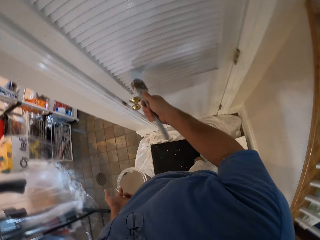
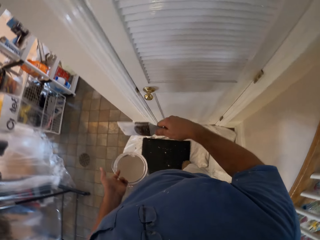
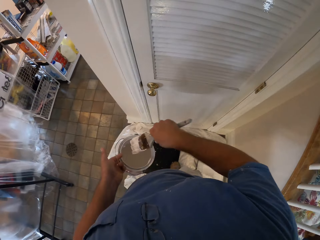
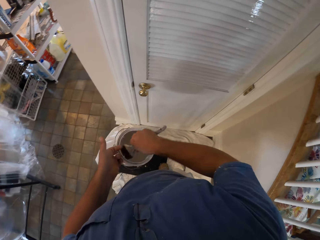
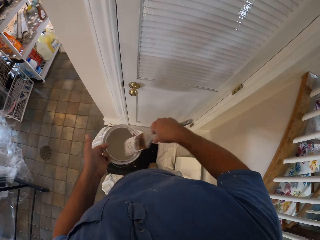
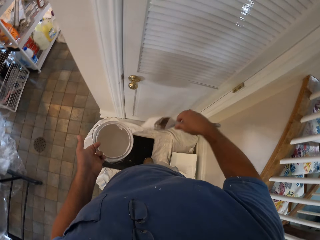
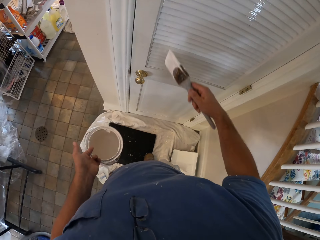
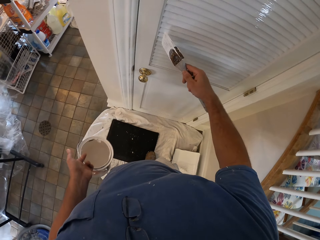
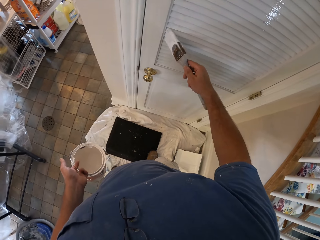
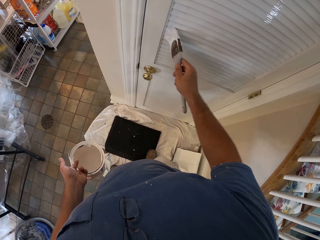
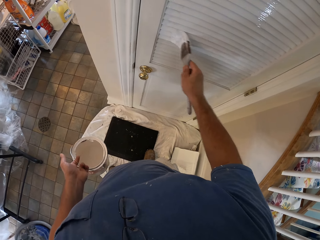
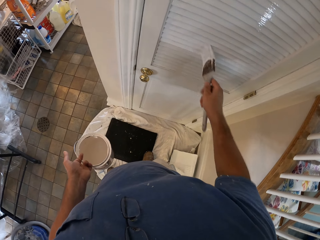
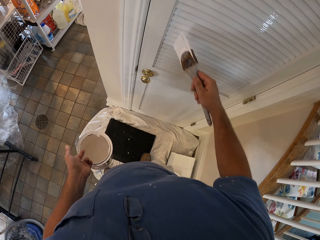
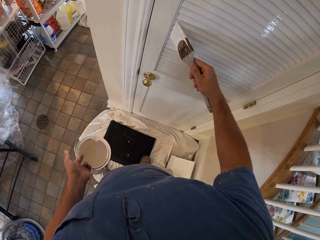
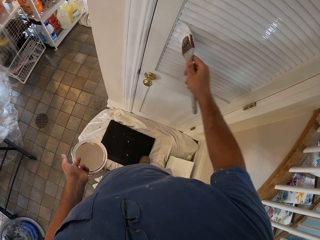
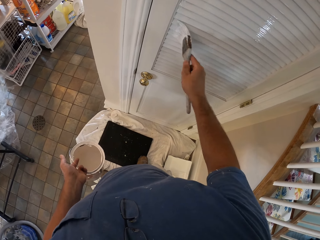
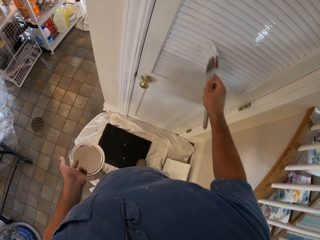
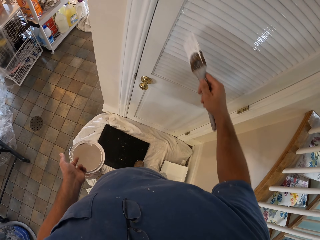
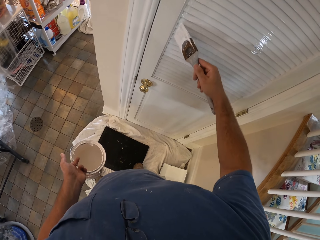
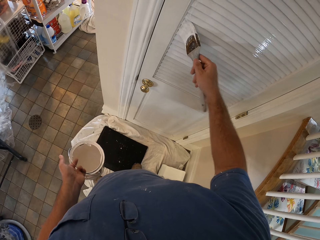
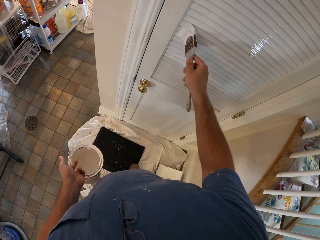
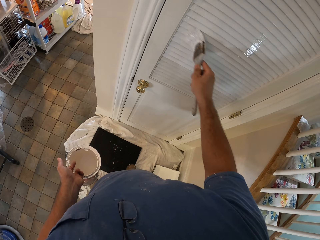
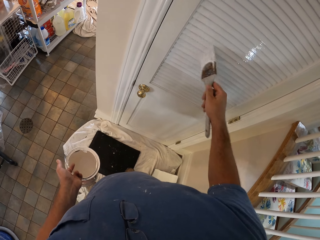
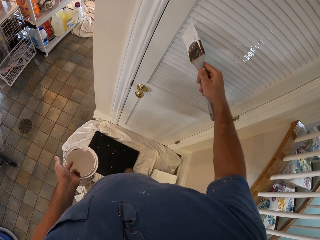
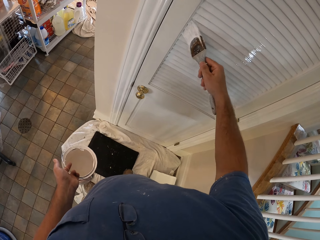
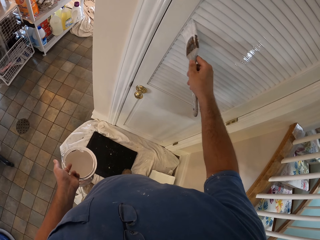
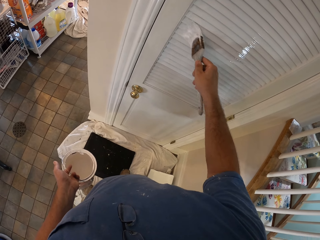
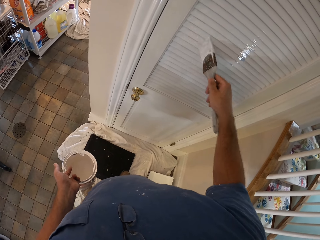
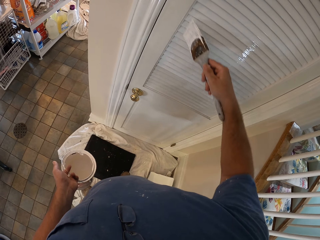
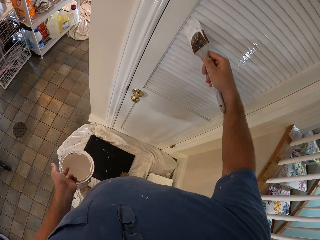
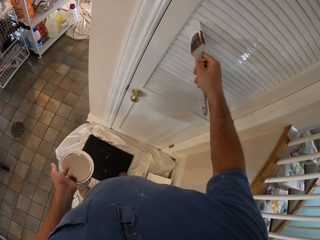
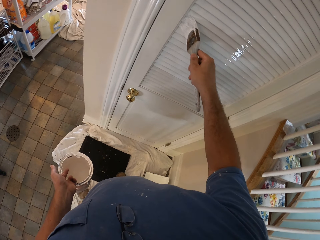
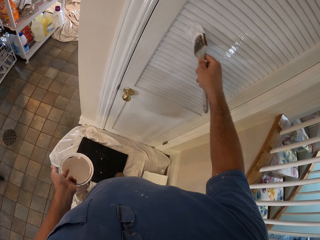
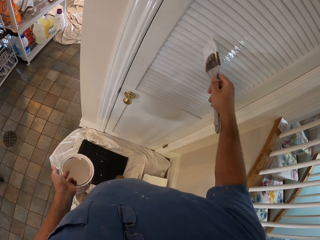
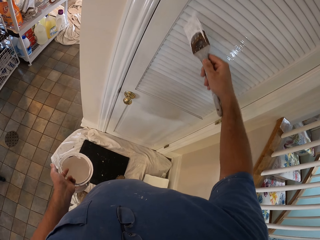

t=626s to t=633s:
The camera wearer dips the brush in the paint can. They continue painting the door horizontally with the brush.

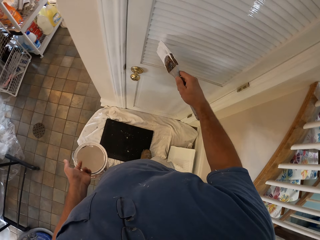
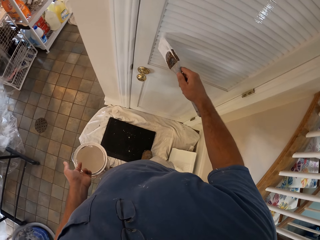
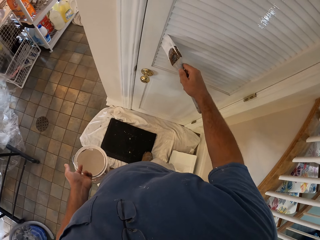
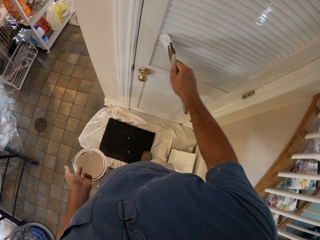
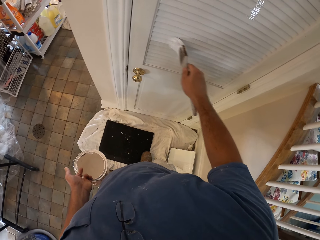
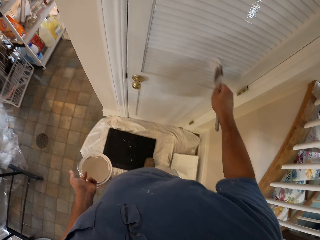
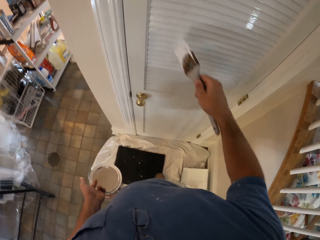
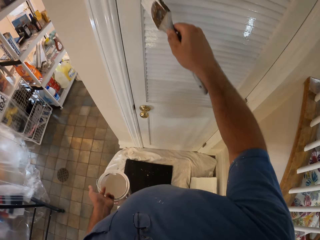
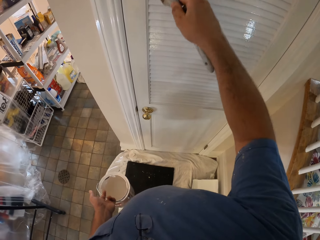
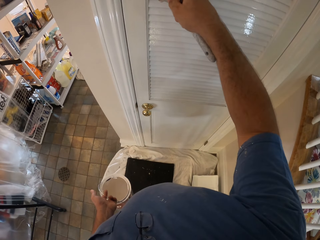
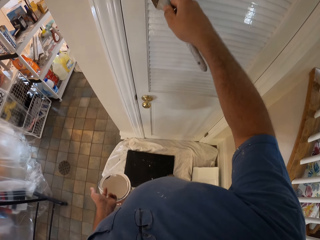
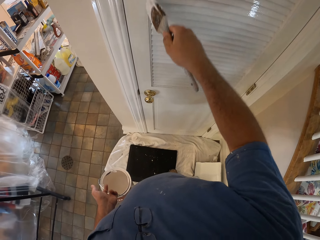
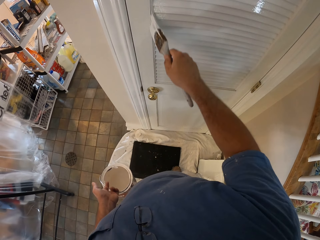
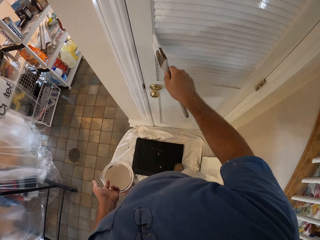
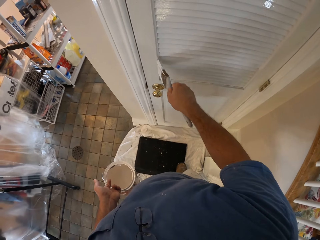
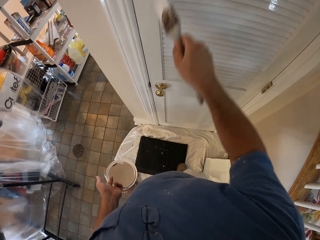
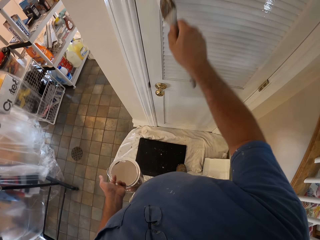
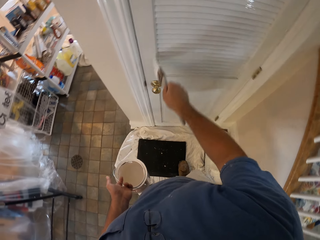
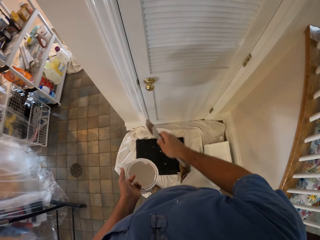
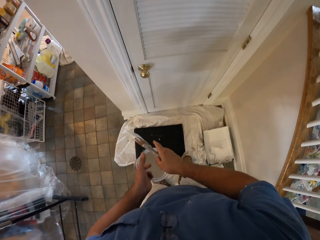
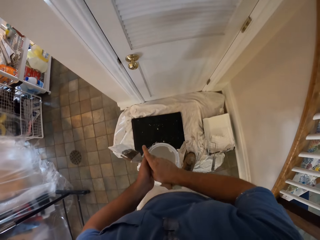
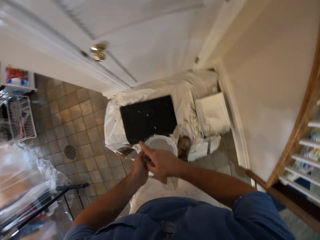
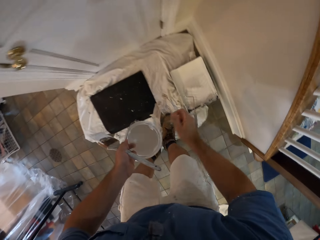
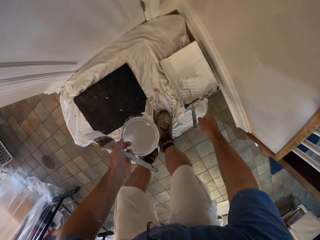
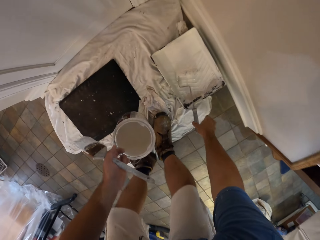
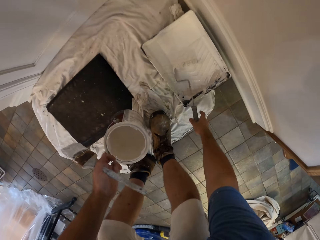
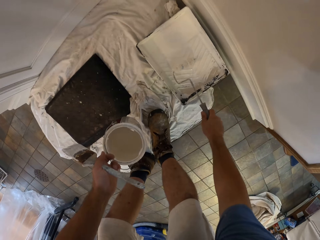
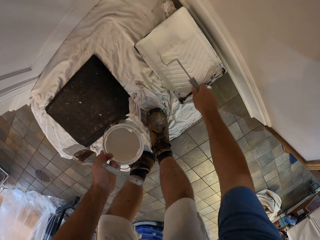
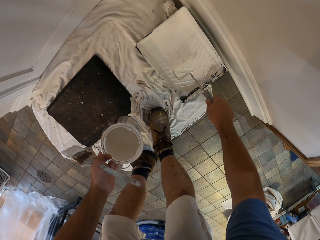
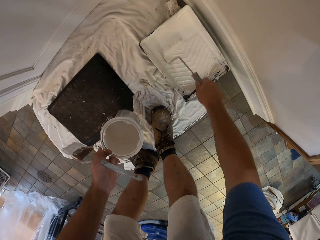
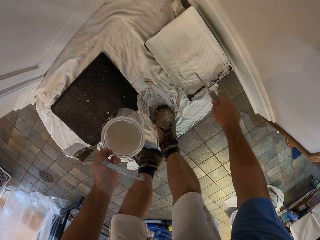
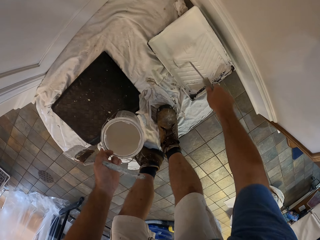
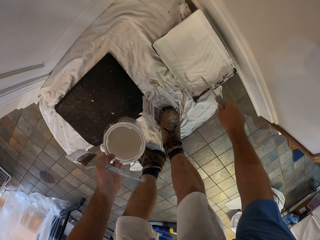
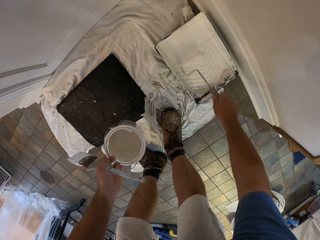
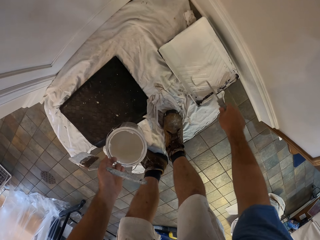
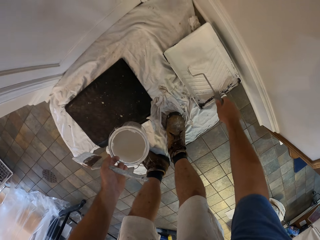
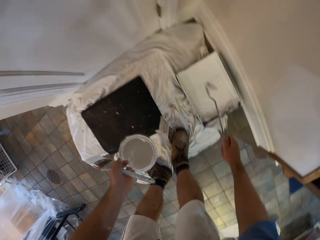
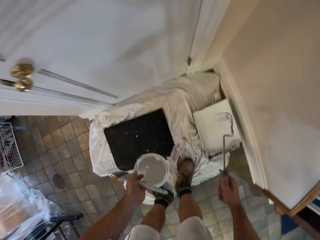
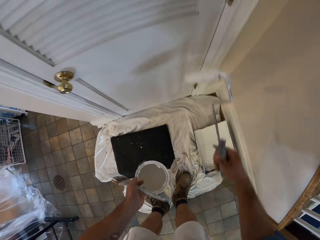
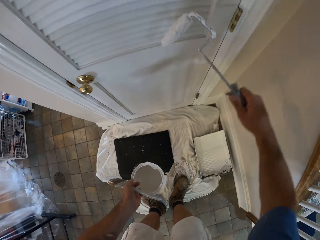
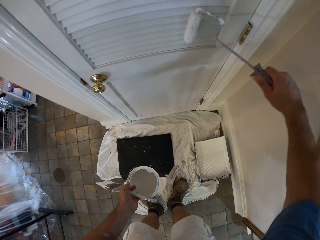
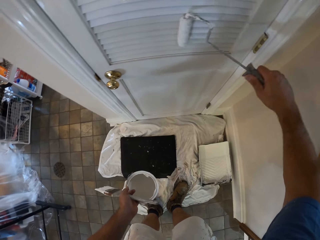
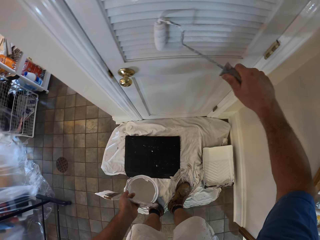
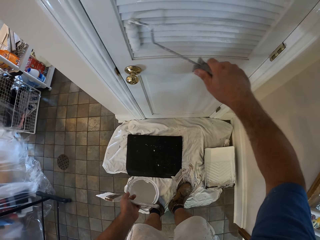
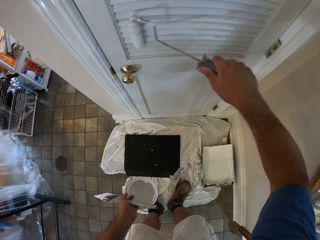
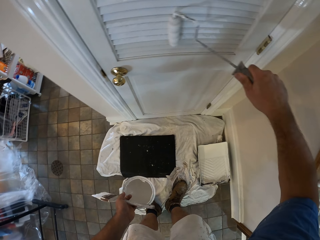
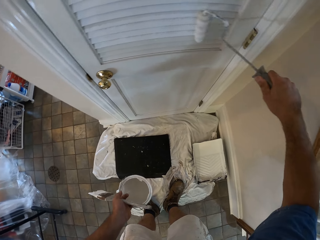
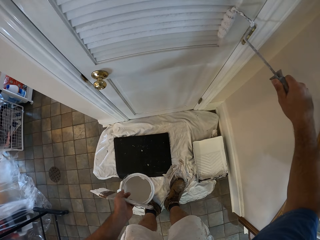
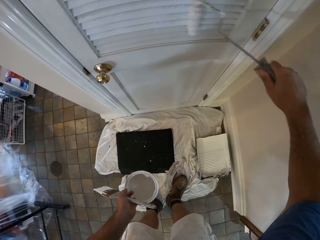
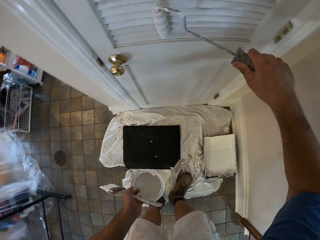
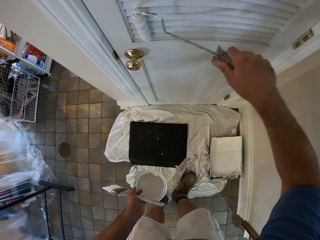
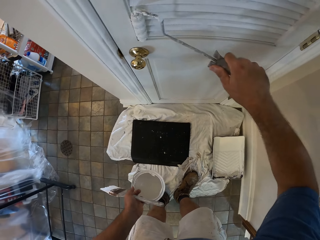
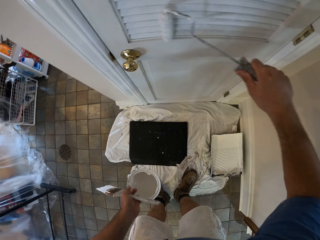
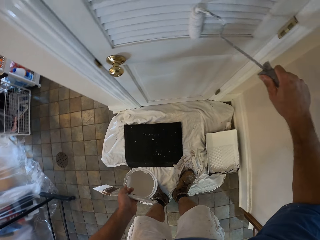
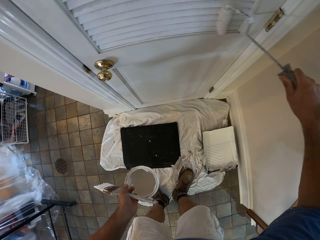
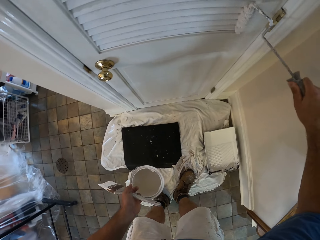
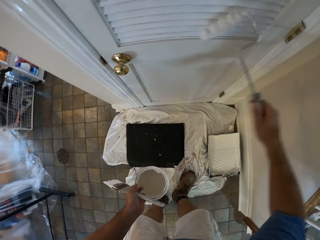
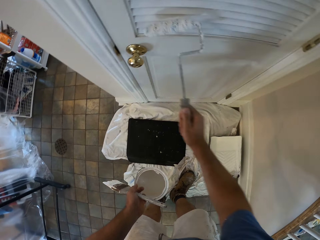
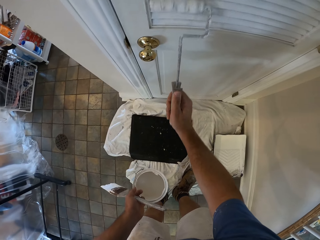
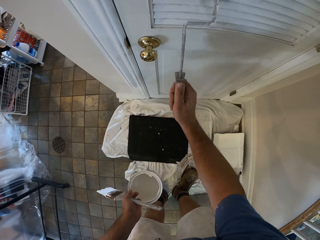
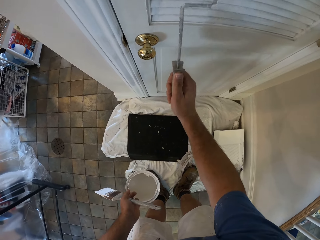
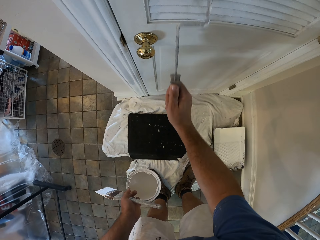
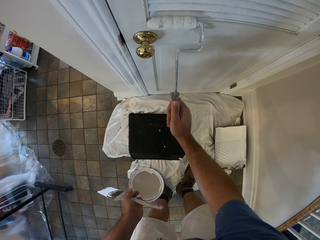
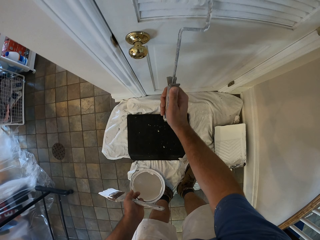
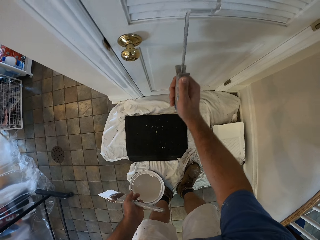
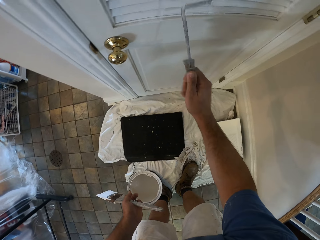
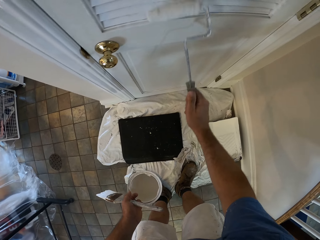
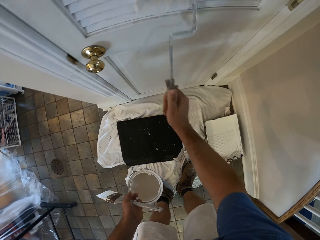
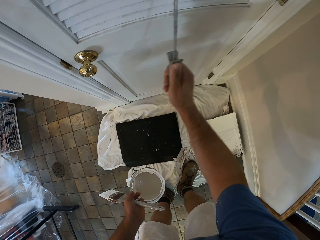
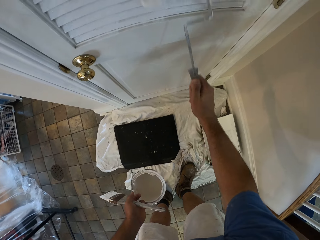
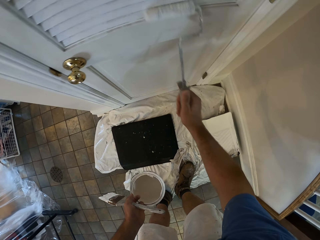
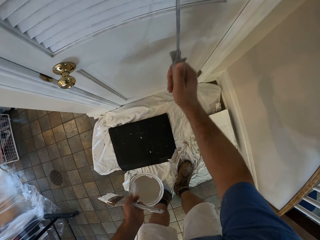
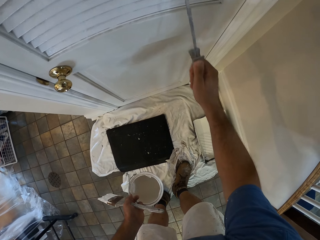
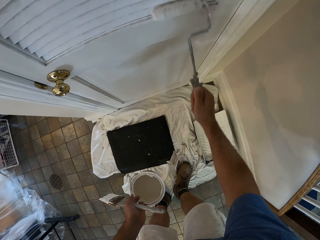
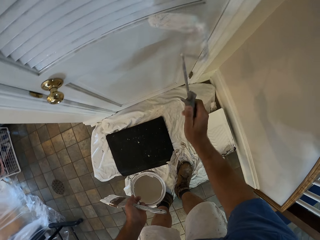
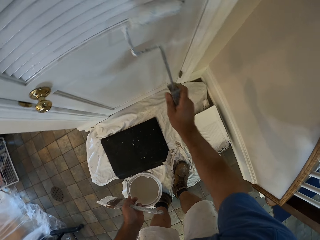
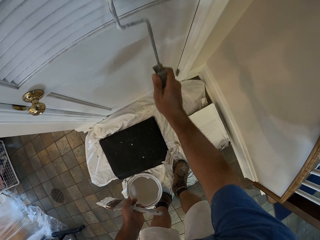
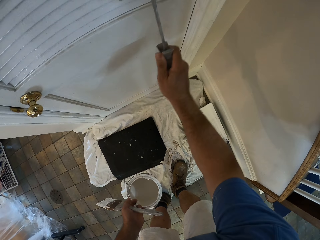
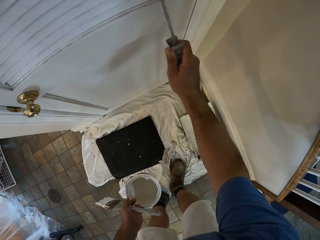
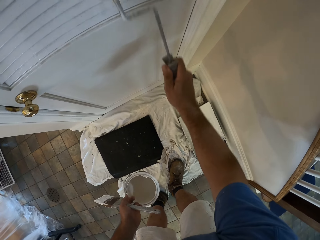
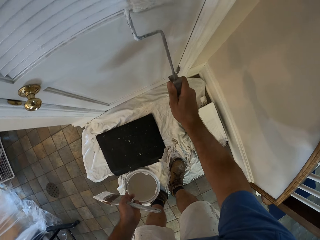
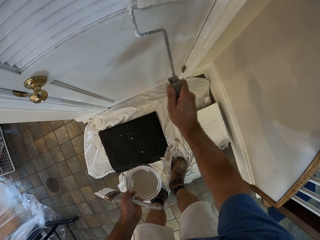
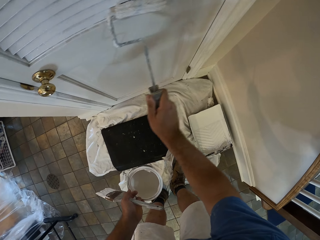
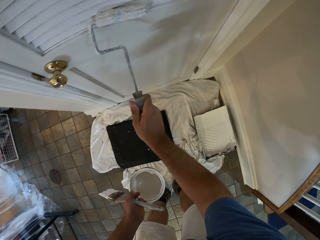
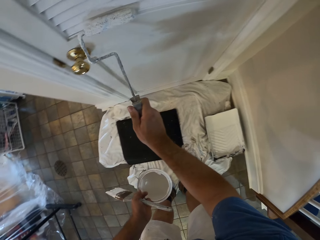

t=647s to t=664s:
The camera wearer paints the door vertically. He passes the brush from the right to his left hand. He stretches his right hand to the paint roller. He picks up the paint roller from the paint tray on the floor. He rolls the roller in the tray. He collects paint from the paint tray using the roller. He stretches back to the door. He paints the door horizontally with the paint roller. He paints the door. He turns the roller. He paints the door.
